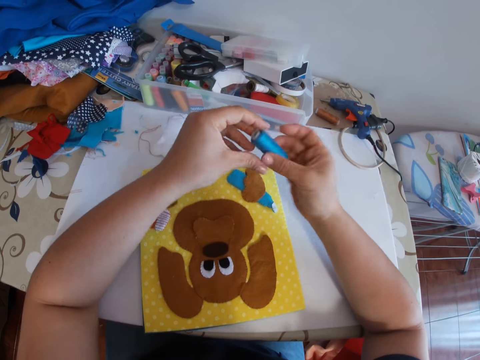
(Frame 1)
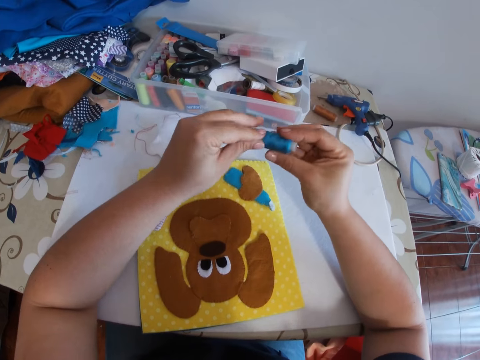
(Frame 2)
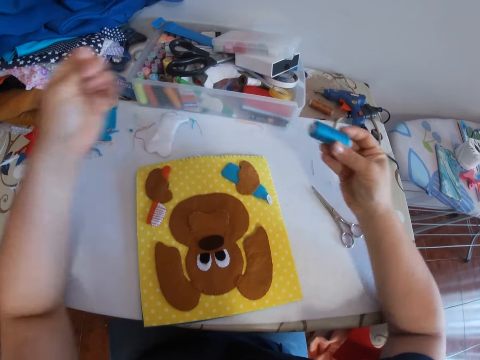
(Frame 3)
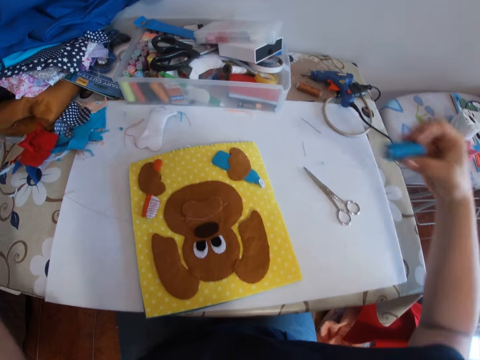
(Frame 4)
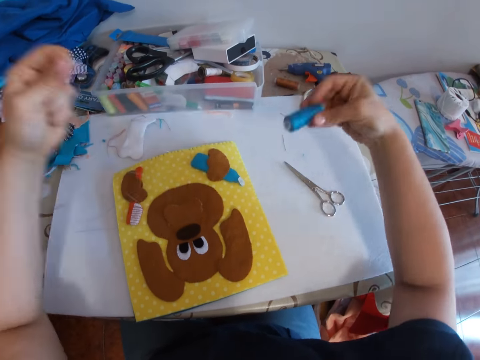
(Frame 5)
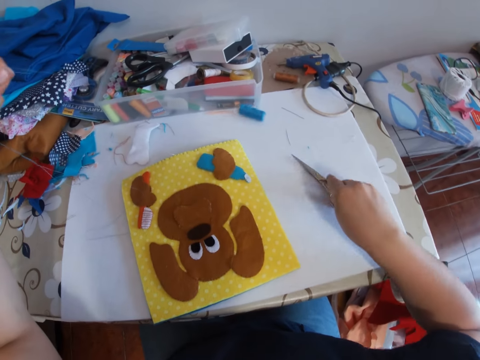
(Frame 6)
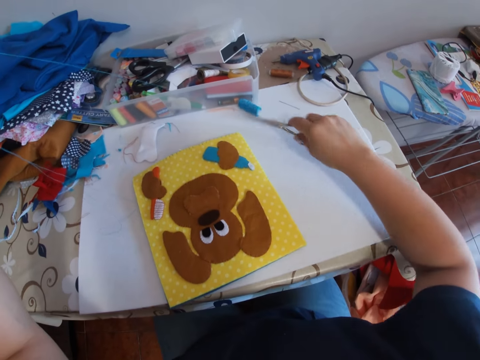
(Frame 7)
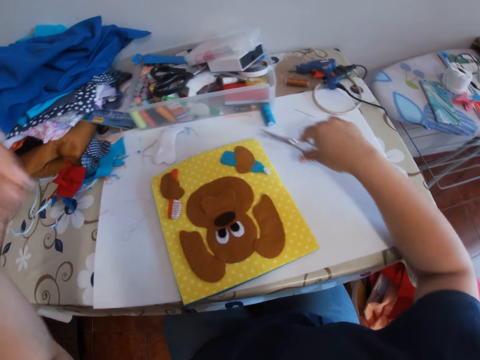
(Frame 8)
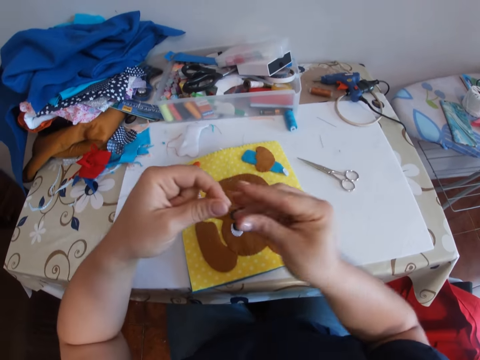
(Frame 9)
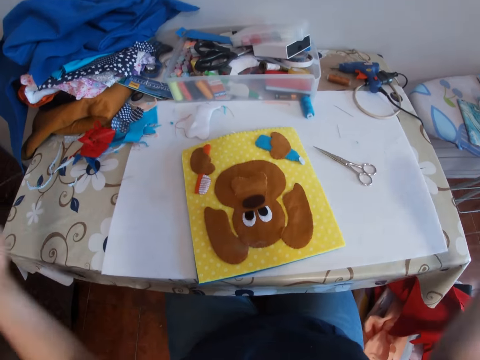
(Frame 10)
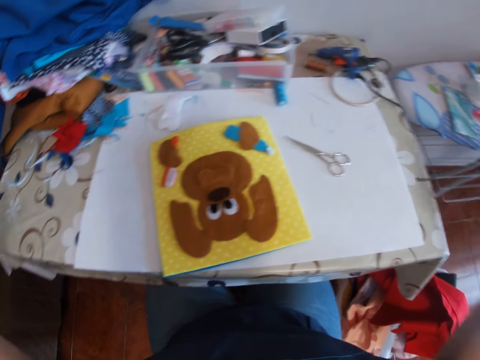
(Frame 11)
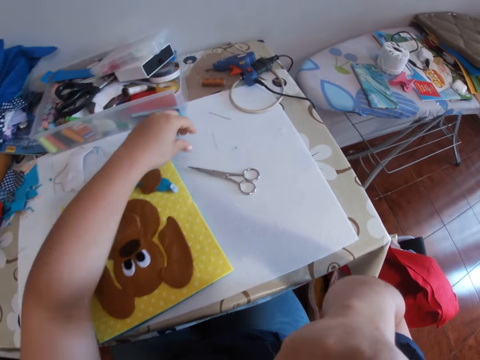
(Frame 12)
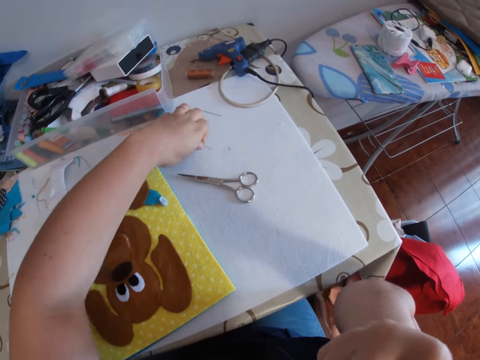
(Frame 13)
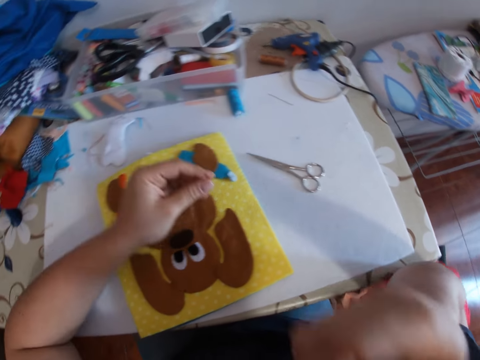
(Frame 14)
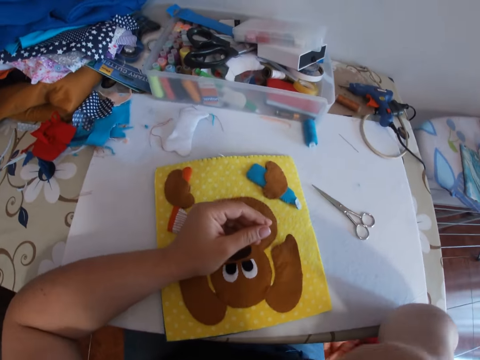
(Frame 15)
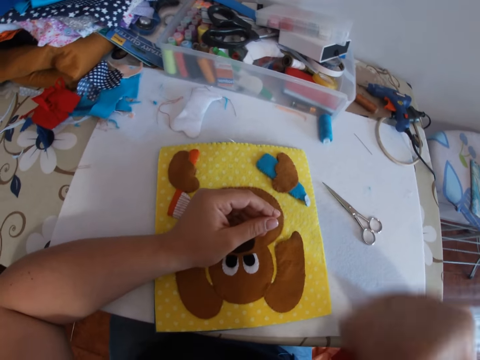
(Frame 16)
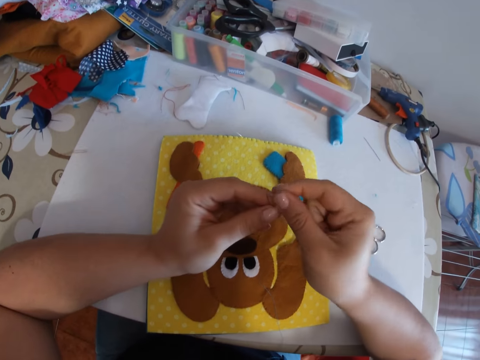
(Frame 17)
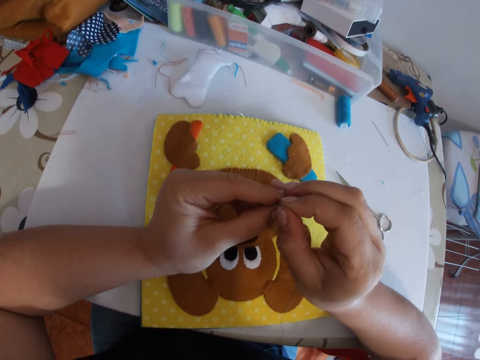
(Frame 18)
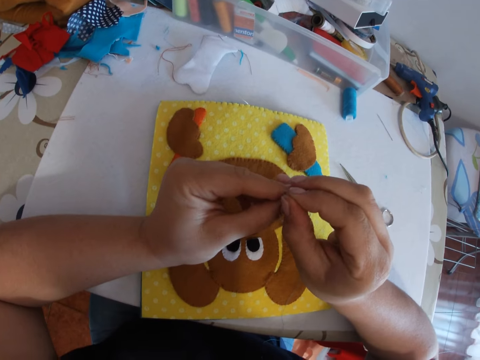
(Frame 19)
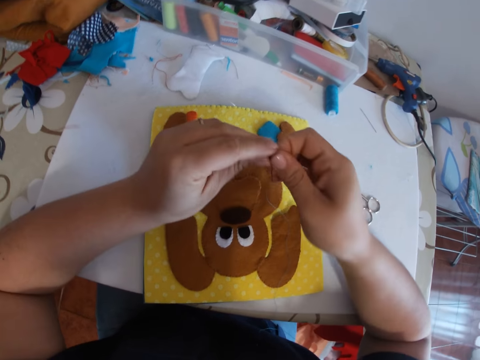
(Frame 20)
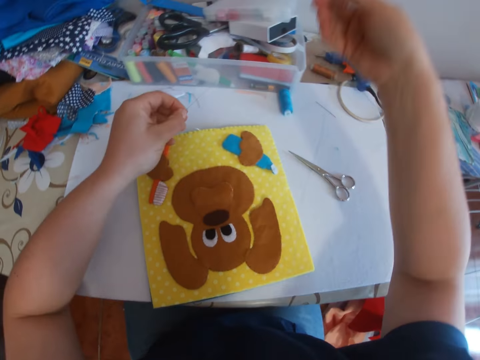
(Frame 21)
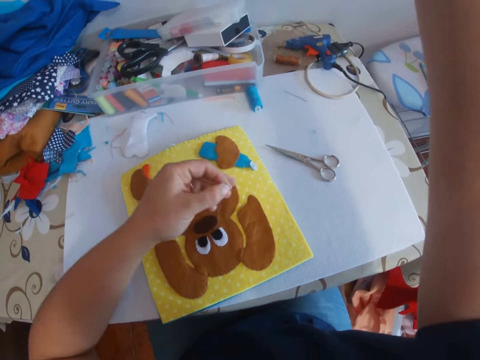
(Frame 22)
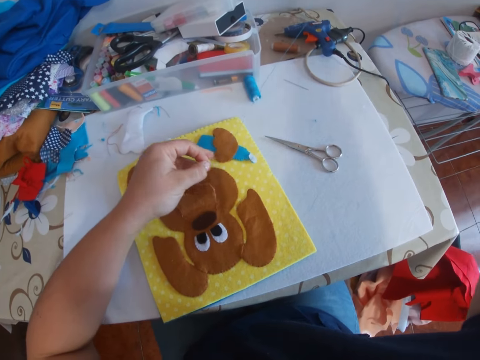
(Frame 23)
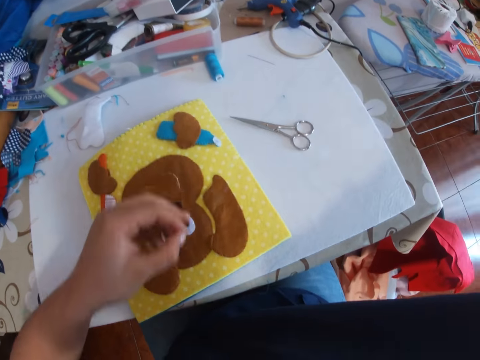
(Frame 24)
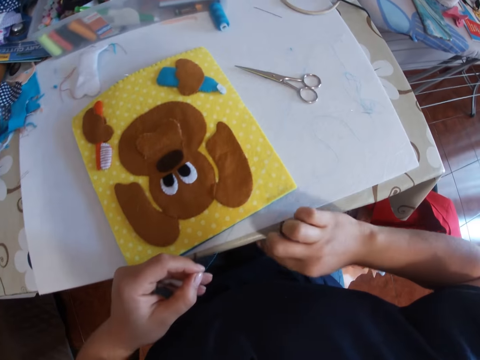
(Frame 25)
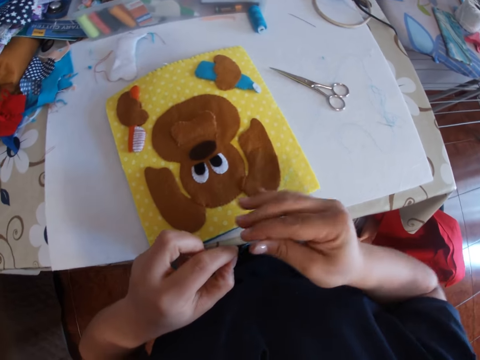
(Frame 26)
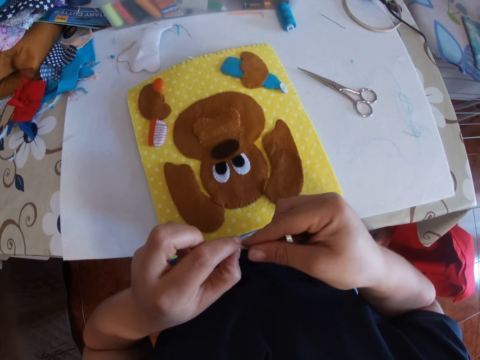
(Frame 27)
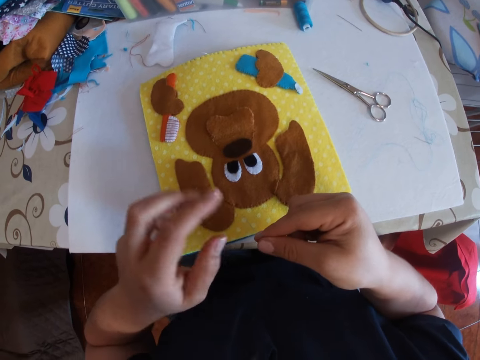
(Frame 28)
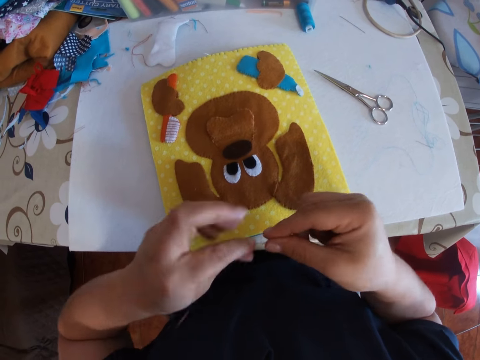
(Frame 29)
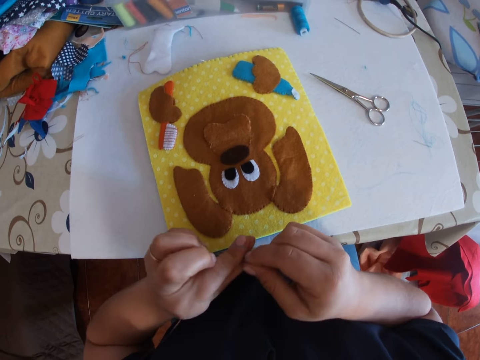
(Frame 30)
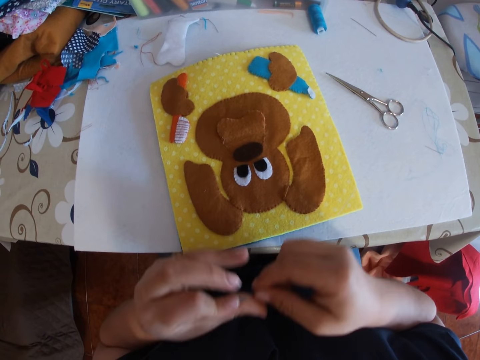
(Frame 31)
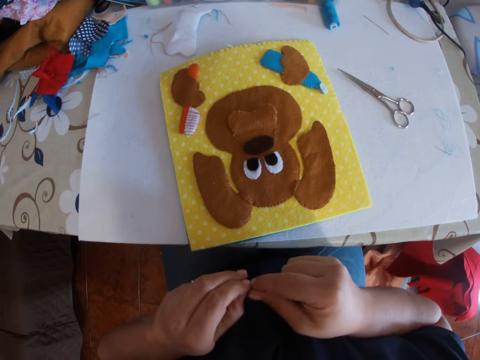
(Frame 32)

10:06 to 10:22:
The camera wearer rotates the blue thread with both hands. She pulls some thread with her left hand. She drops the blue thread on the table with her right hand. She picks up the scissors from the table with her right hand. She cuts the thread. She hauls the thread and drops the scissors on the table. She transfers the thread from her left hand to her right hand. She picks up a needle from the table with her left hand. She threads the needle in her left hand with the thread in her right hand. She transfers the needle from her left hand to her right hand. She pulls the thread with the needle in her right hand. She holds some part of the thread in her left hand. She drops the threaded needle on the table with her right hand. She picks up another end of the thread from the table with her right hand. She ties a knot on the end of the thread with both hands.

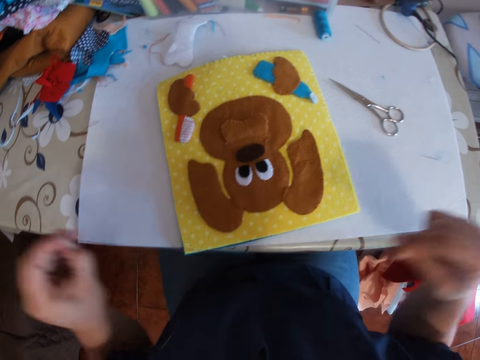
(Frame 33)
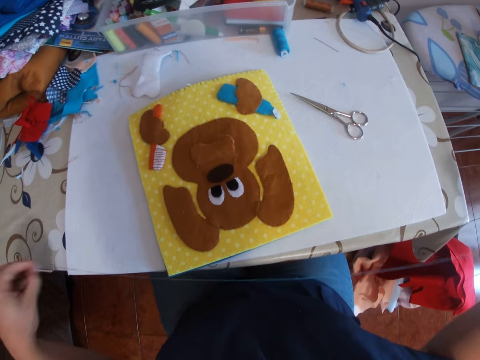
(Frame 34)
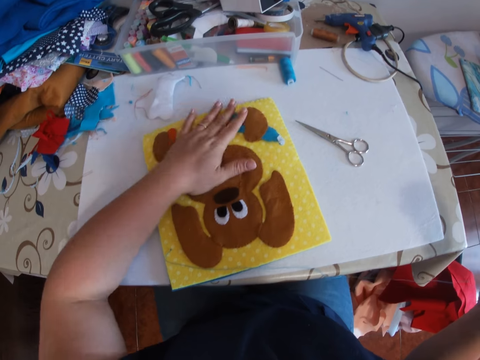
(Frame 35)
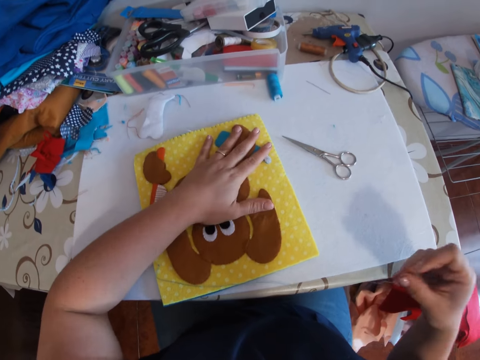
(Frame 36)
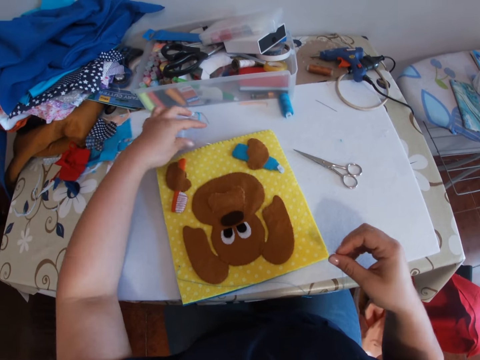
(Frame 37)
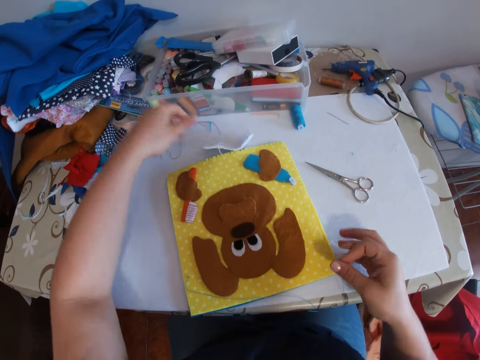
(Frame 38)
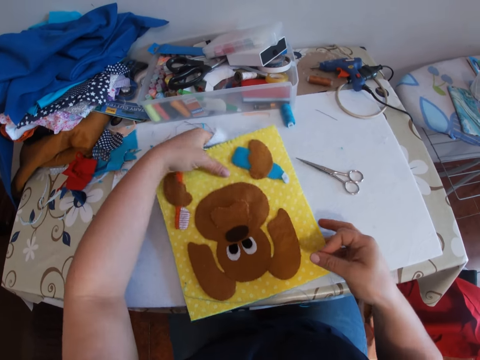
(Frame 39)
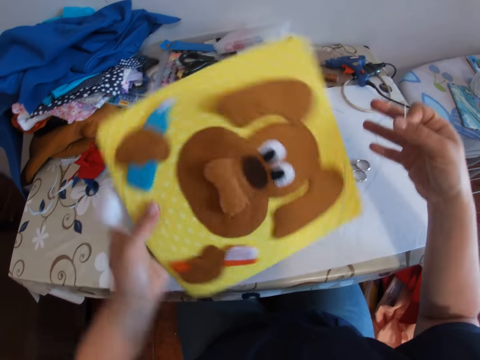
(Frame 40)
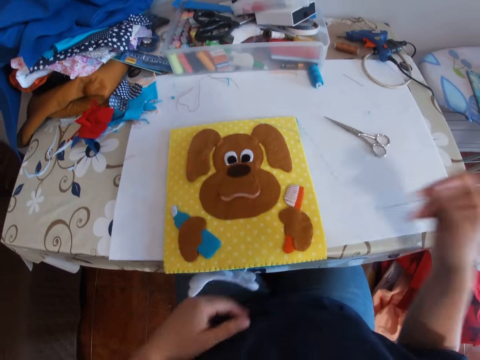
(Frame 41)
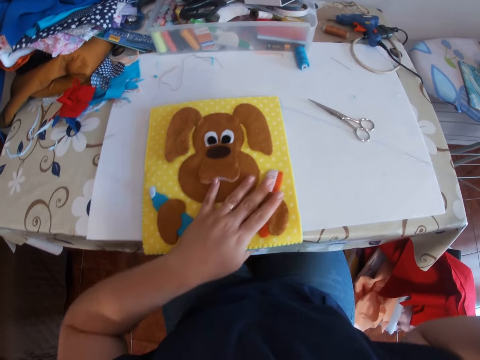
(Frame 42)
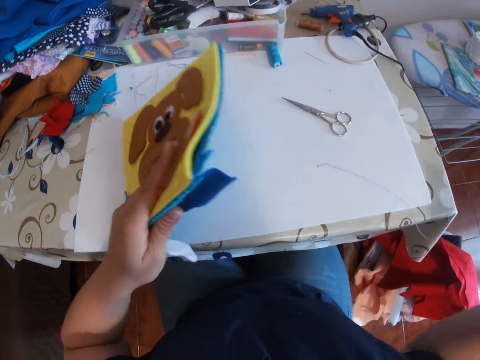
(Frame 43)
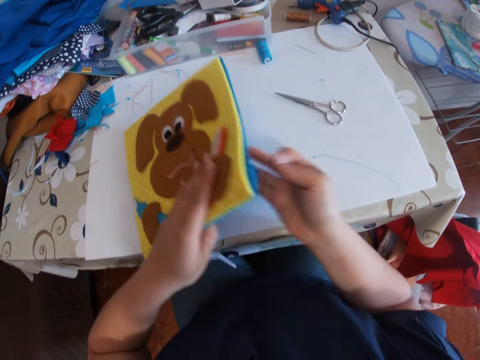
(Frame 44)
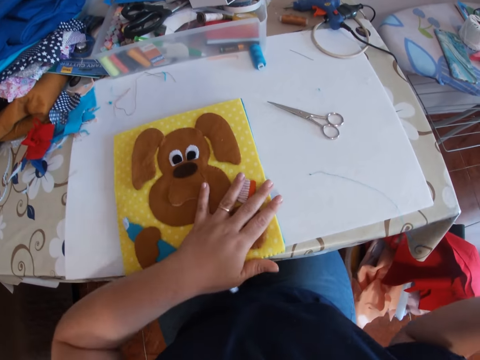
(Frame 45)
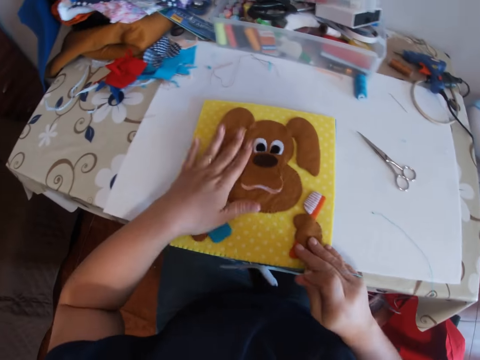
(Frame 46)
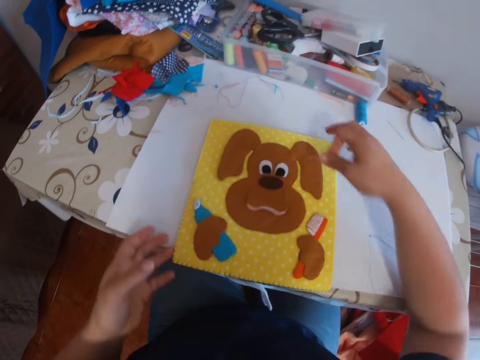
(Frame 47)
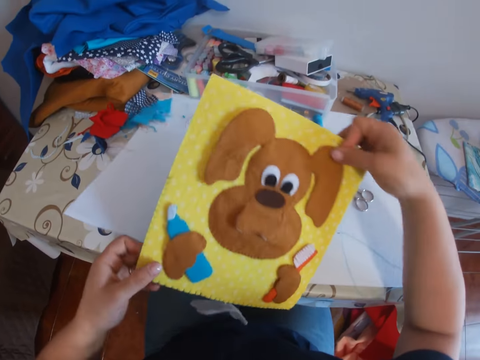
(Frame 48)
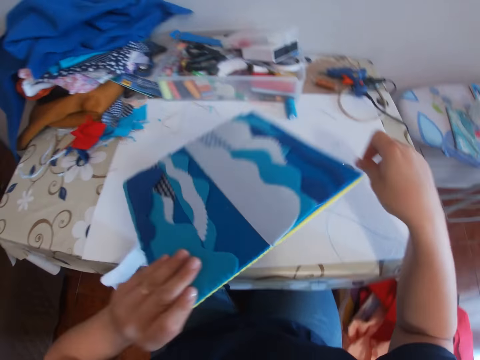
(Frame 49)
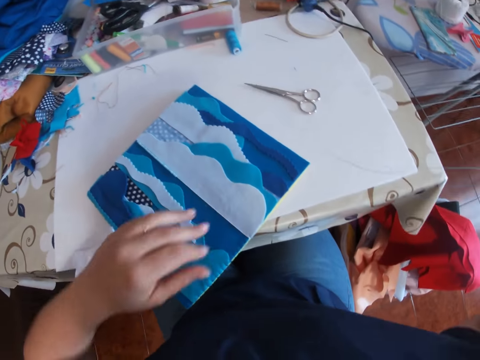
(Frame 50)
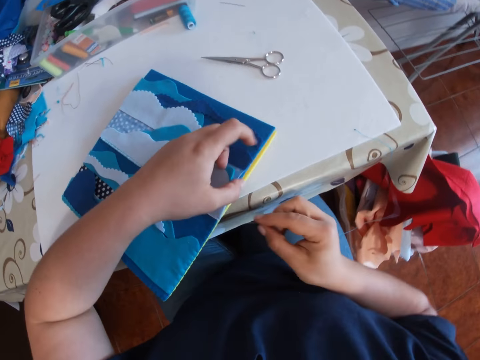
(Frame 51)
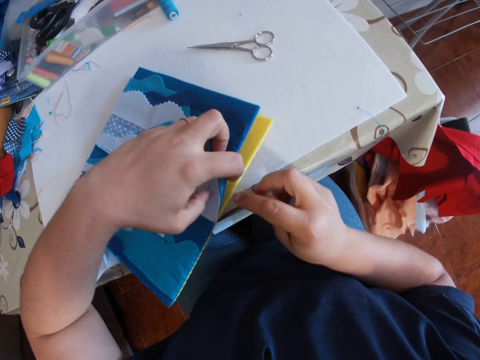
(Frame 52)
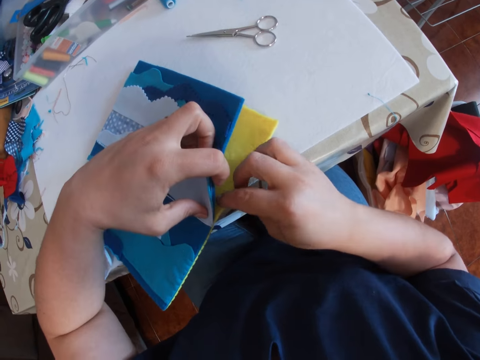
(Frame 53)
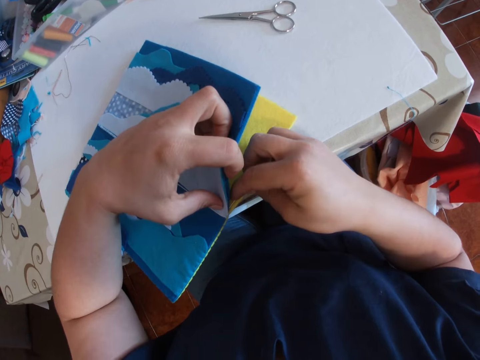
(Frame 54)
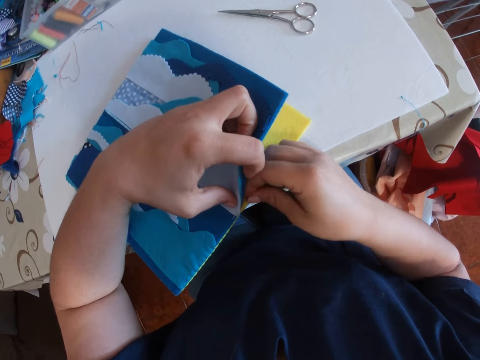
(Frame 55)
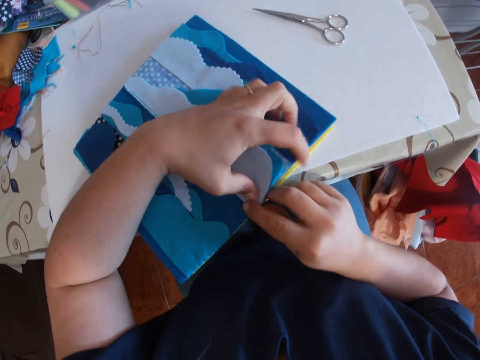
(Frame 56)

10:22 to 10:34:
The camera wearer stretches the thread with both hands. She holds the threaded needle in her right hand. She pats the surface of the cloth material to the table with her left hand. She pulls on the cloth material from the semi-detached white part. She picks up the cloth material with both hands. She rotates the cloth material with her left hand. She drops the cloth material on the table with her left hand. She raises the cloth material with her left hand. She removes some part of the thread from underneath the cloth material. She lowers the cloth material to the table with her left hand. She pats the cloth material with her left hand. She touches the cloth material with her right hand. She picks up the cloth material with both hands. She turns over the cloth material in both hands. She drops the cloth material on the table with her left hand. She raises a side of the cloth material with her left hand. She sews the cloth material with the threaded needle in her right hand.
